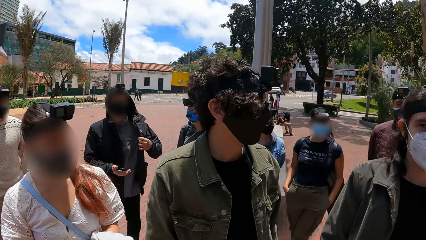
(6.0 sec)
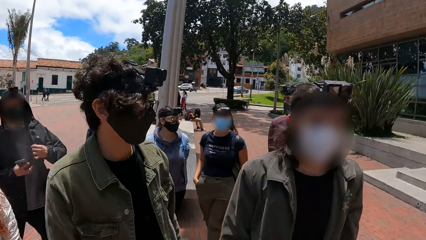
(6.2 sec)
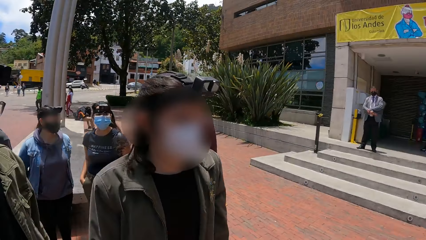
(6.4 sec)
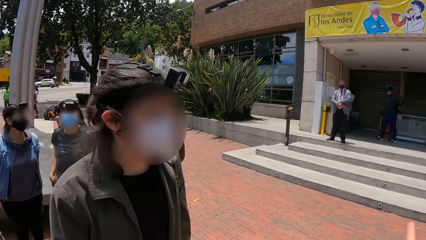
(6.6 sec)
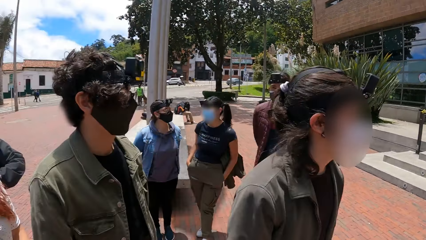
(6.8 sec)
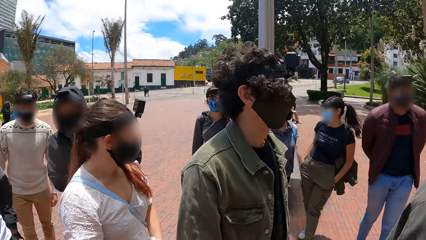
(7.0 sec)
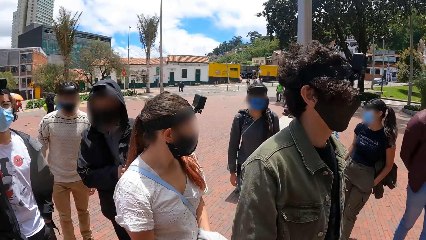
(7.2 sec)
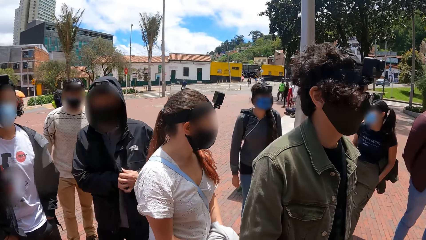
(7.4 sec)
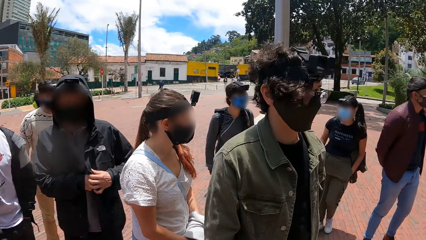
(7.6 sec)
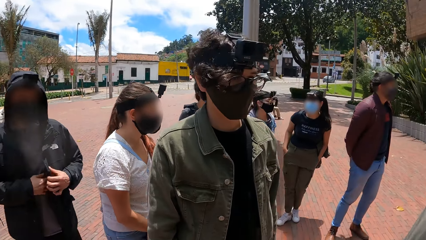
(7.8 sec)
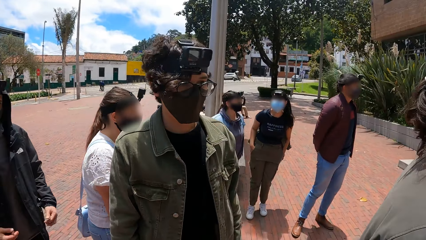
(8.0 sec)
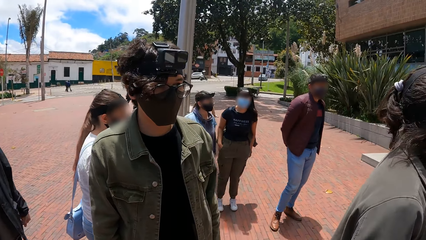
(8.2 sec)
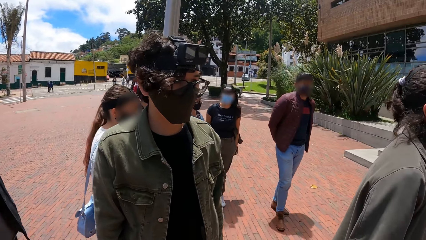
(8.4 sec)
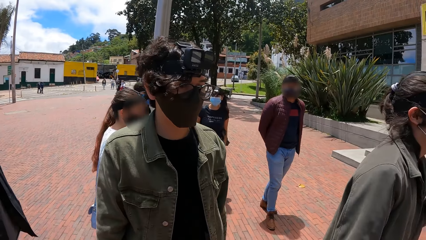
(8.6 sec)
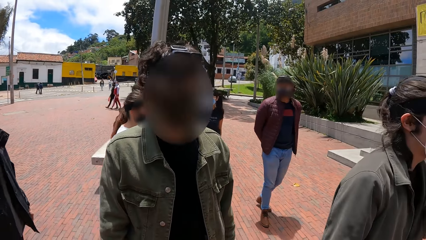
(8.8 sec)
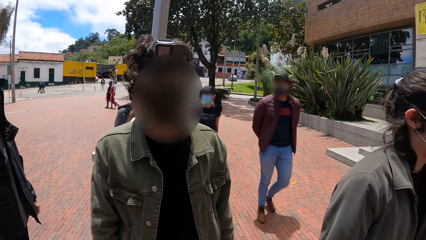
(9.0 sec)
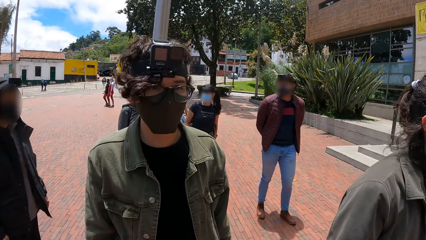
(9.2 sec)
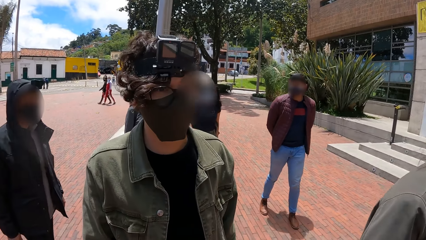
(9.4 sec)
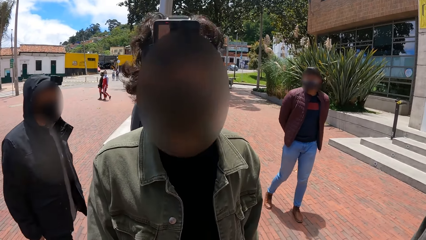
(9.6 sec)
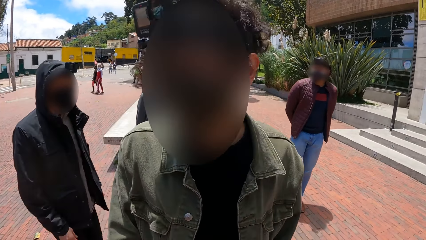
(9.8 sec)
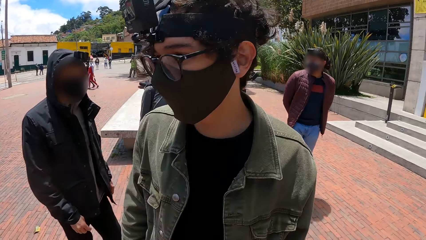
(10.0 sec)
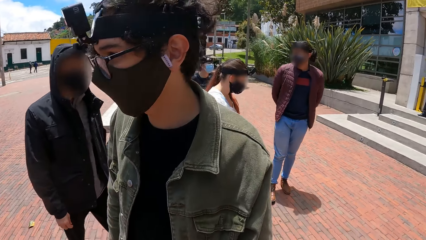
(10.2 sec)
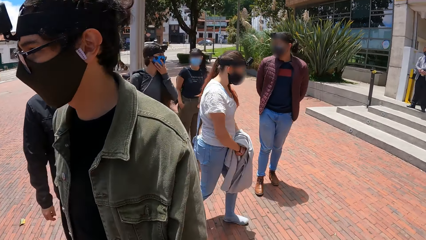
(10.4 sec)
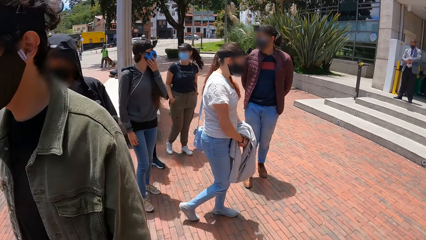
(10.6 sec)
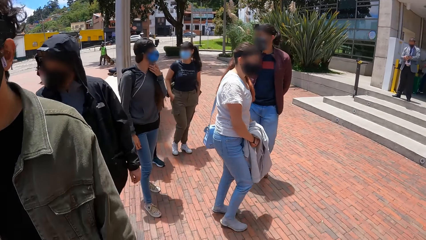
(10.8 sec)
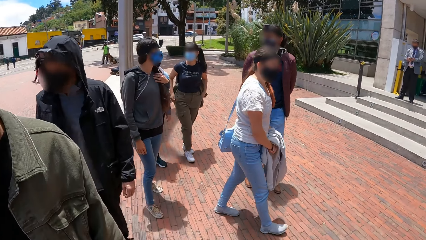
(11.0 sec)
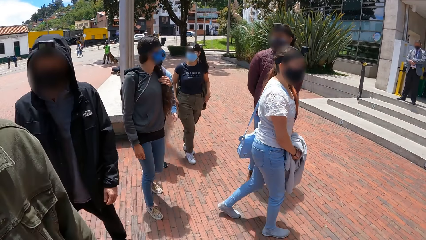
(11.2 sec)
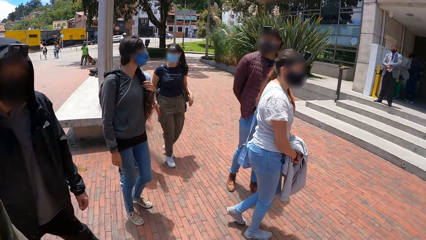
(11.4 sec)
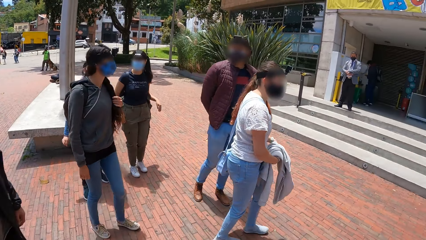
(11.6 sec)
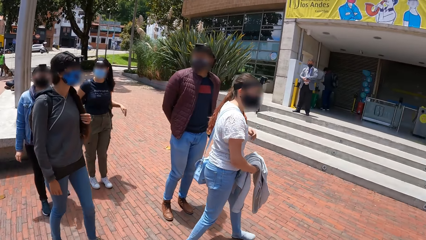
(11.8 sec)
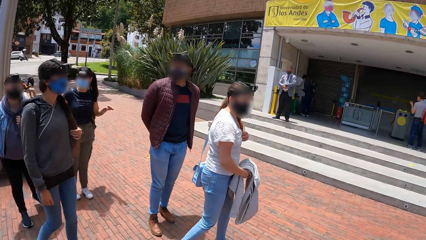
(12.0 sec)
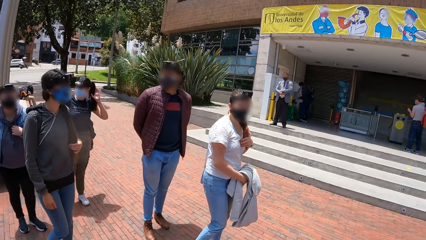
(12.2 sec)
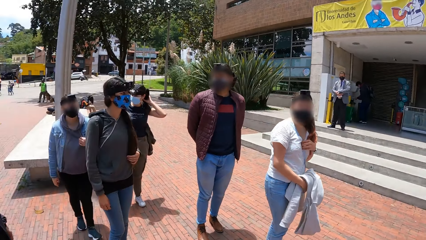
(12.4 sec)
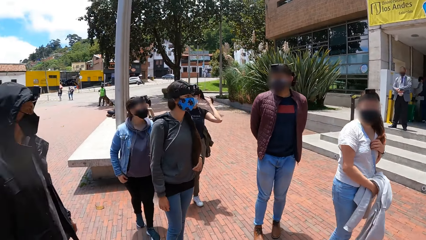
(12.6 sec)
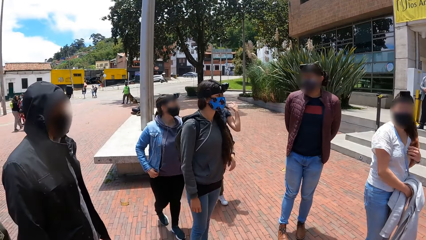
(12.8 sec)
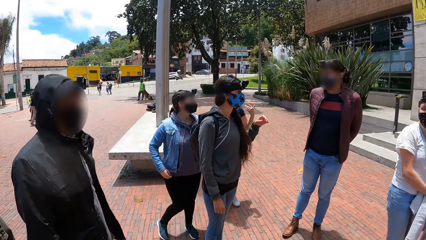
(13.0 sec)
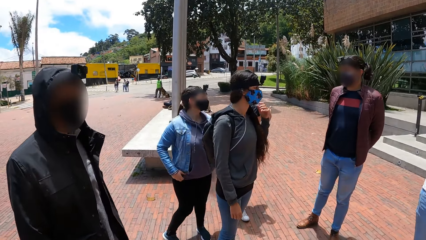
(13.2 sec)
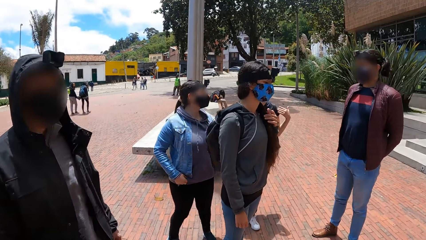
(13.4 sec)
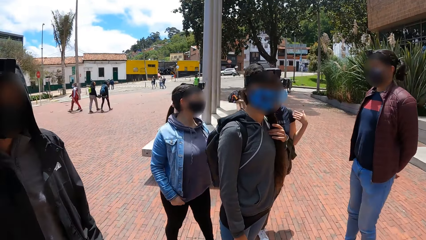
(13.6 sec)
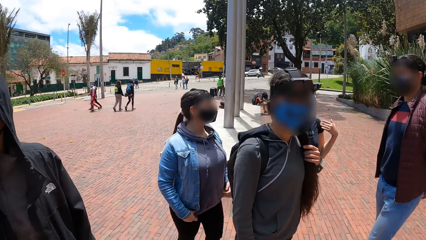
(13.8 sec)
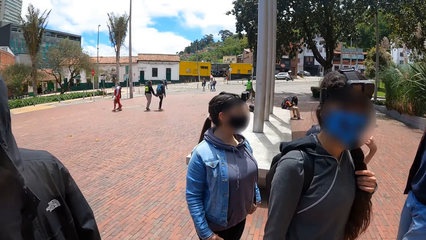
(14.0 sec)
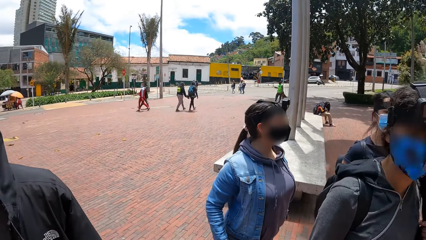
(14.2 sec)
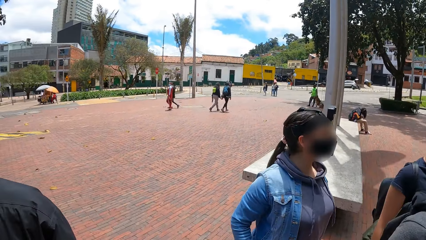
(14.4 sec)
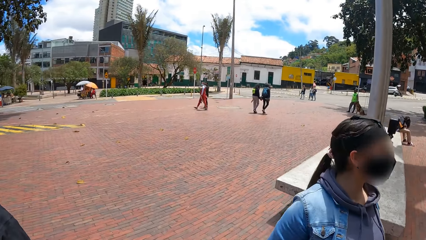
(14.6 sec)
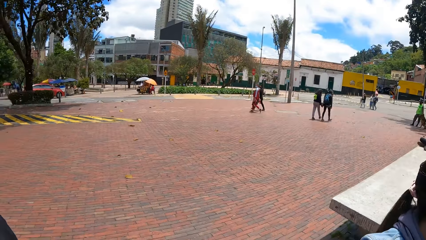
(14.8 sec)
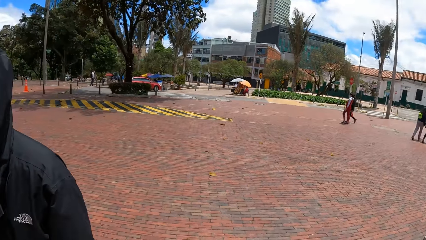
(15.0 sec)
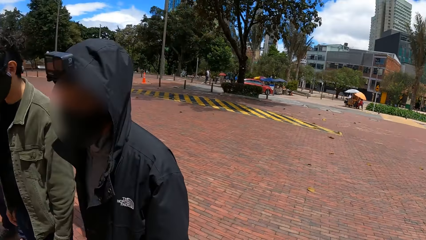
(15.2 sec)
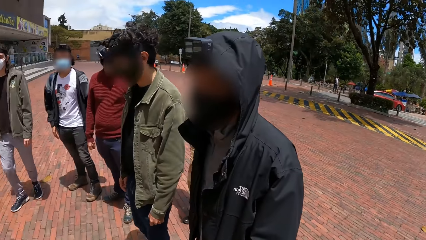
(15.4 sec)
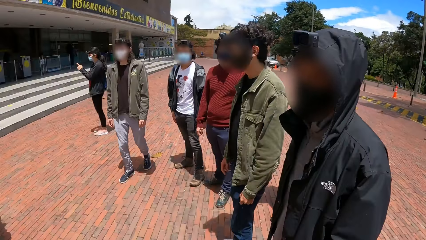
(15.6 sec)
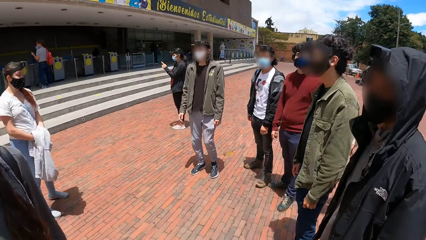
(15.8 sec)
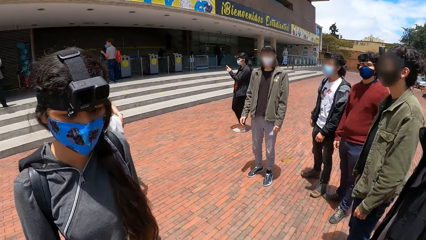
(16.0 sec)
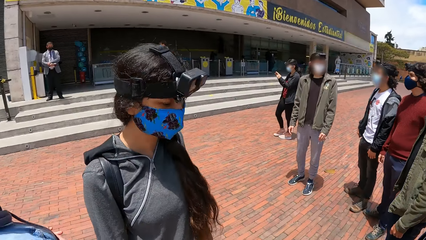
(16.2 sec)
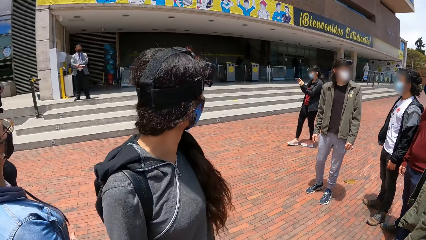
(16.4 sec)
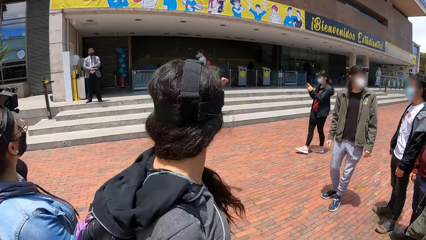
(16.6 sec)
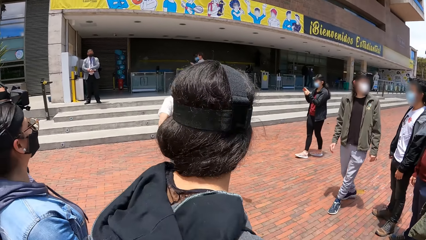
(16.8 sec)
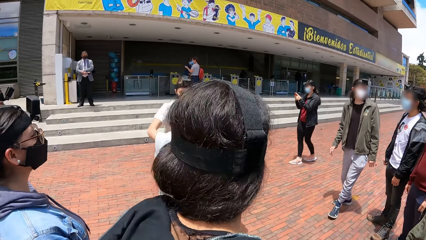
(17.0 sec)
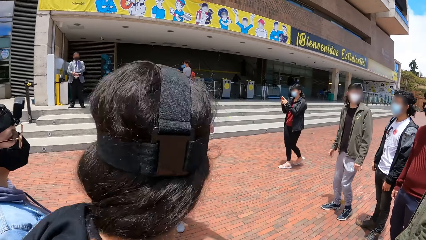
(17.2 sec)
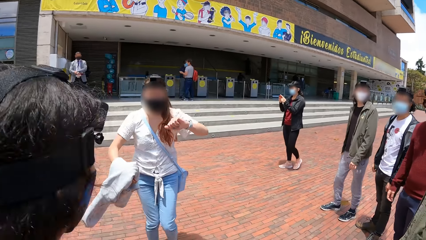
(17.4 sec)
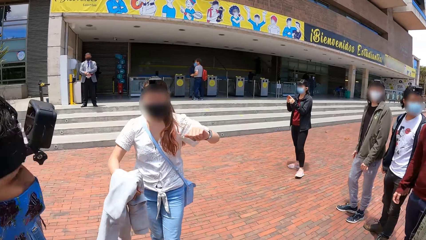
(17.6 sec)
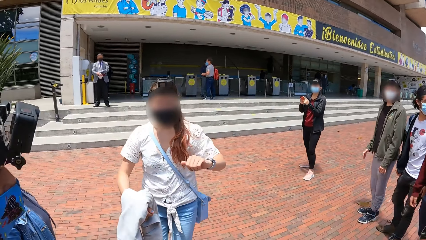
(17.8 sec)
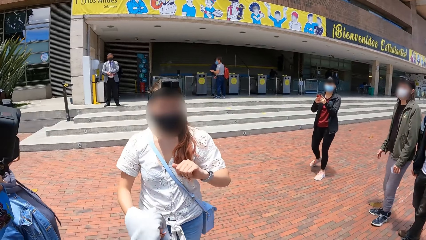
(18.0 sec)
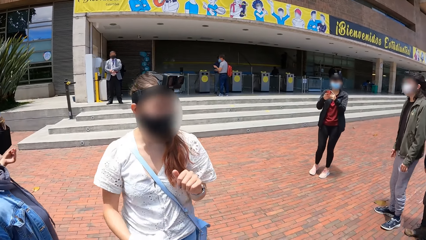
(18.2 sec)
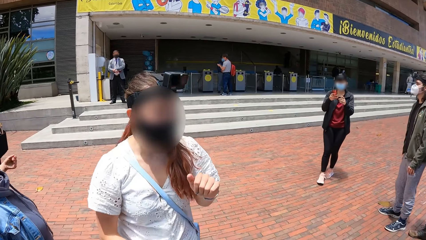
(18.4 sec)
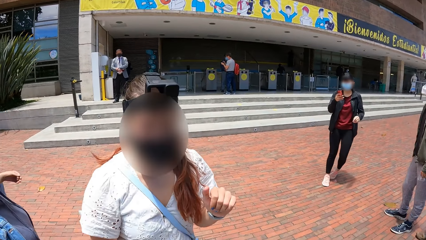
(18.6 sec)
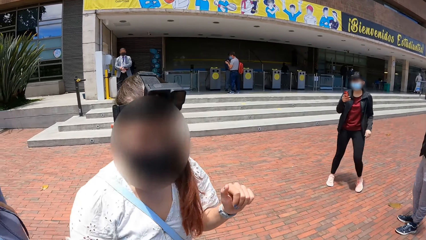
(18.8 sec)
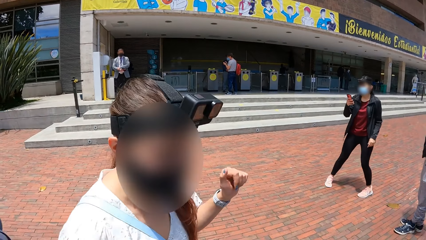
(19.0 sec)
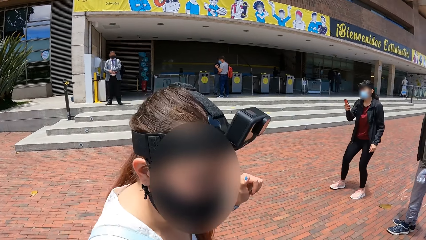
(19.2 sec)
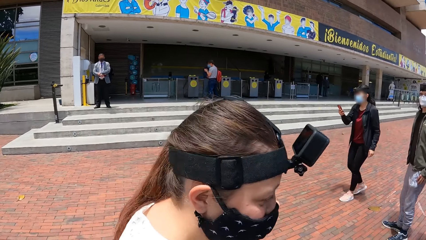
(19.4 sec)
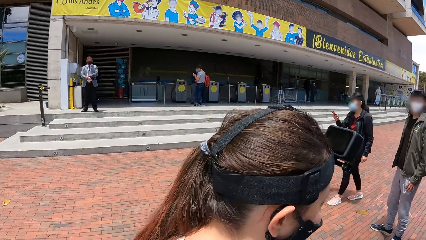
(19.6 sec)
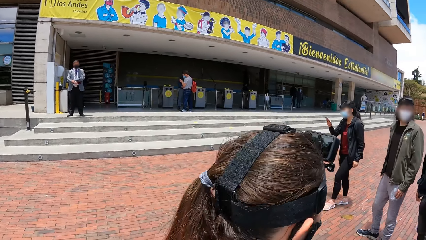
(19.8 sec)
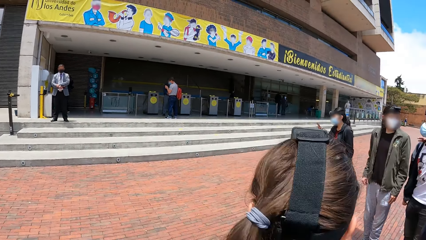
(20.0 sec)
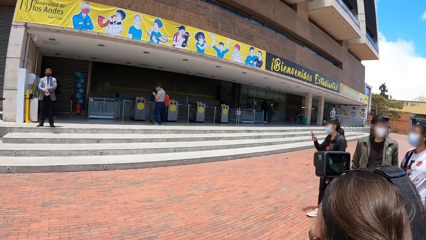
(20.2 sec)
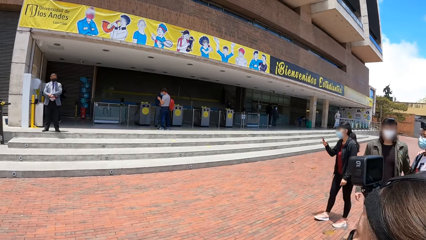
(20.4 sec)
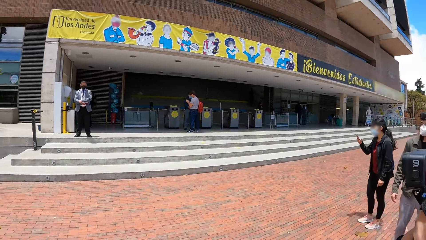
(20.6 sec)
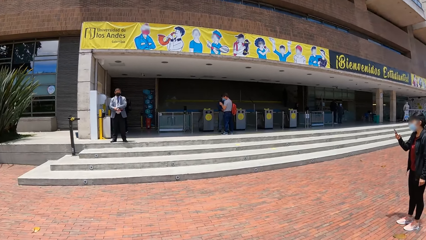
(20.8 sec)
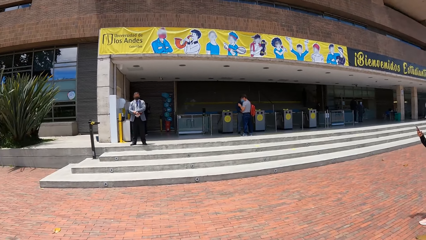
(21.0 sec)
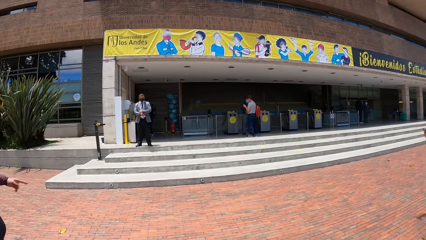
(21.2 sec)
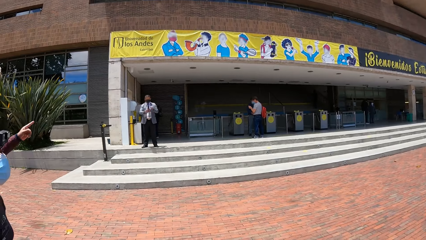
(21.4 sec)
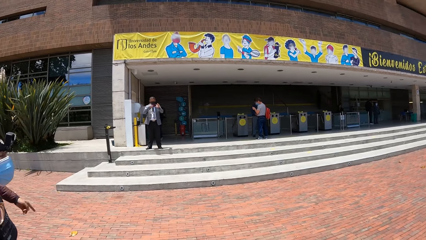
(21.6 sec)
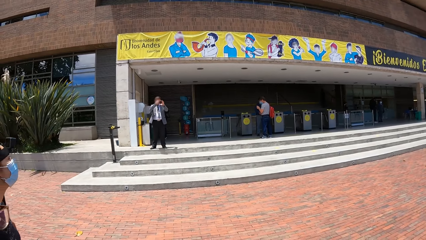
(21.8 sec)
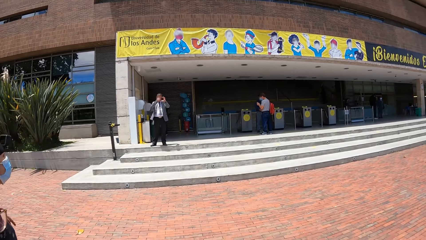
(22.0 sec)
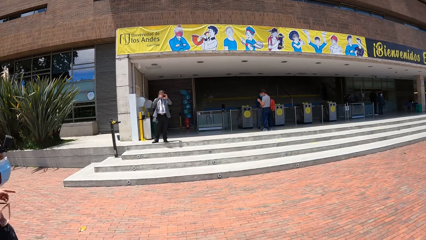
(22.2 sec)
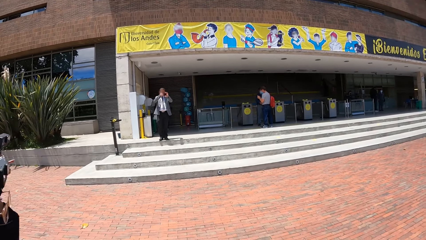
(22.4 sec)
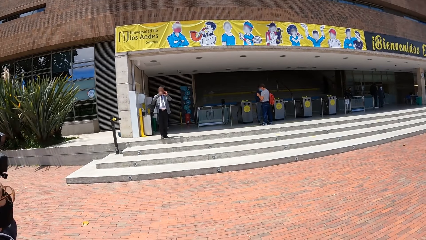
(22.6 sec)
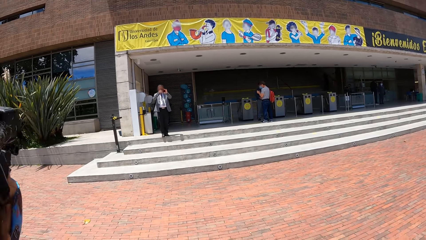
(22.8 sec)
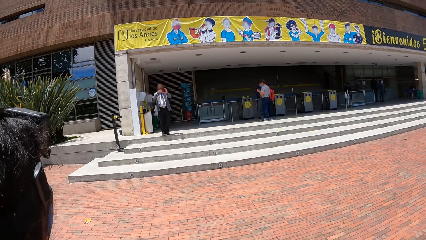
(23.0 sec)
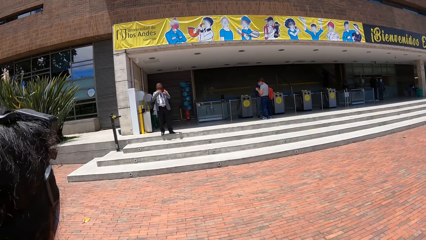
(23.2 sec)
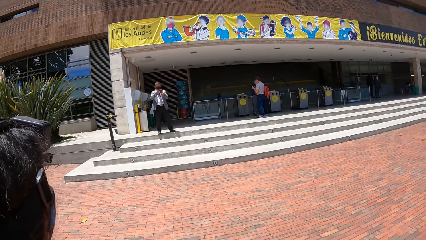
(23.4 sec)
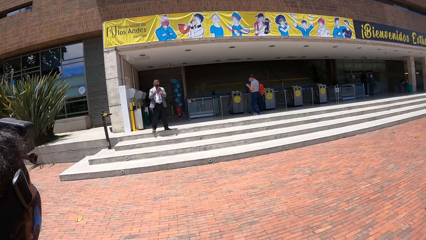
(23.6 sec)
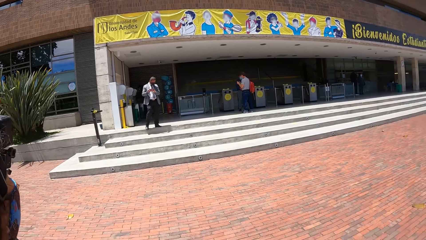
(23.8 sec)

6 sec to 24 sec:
A man moves a little. Another man turns around. A woman walks around. The camera wearer turns around. The woman operates a mobile phone in her hands. The woman walks around. The other man looks around. A man operates a mobile phone in his hands.
